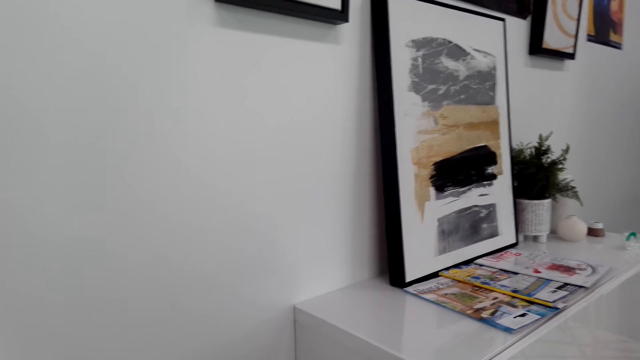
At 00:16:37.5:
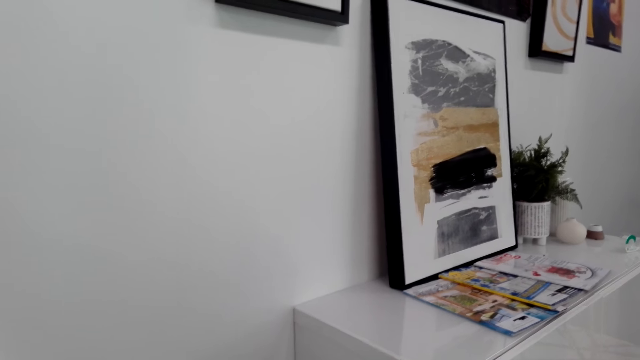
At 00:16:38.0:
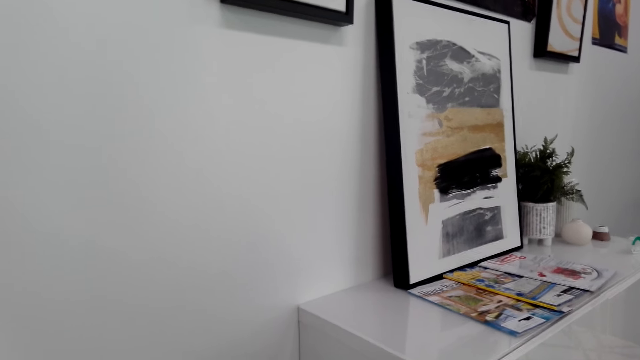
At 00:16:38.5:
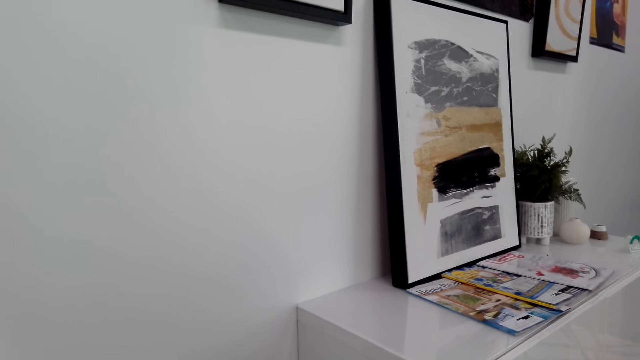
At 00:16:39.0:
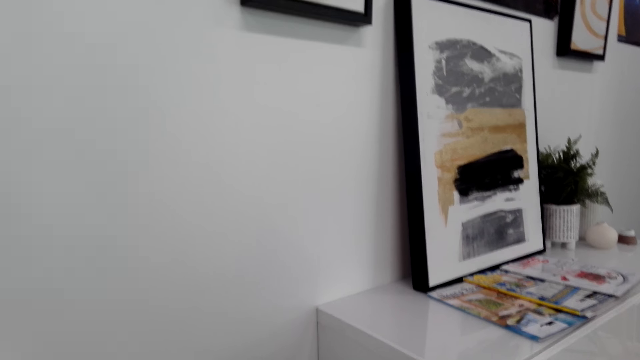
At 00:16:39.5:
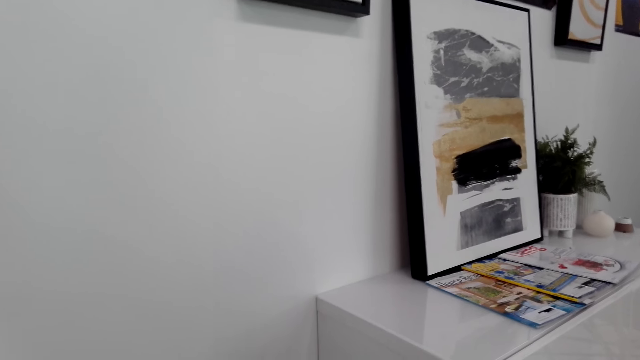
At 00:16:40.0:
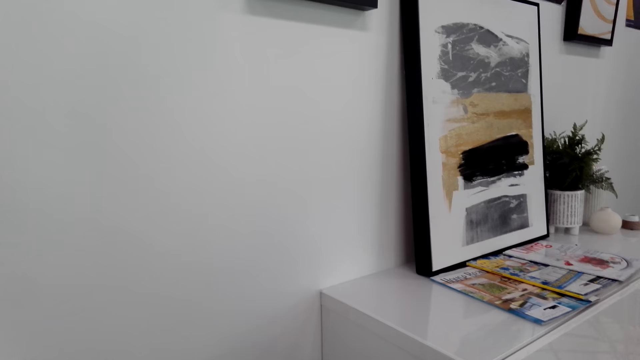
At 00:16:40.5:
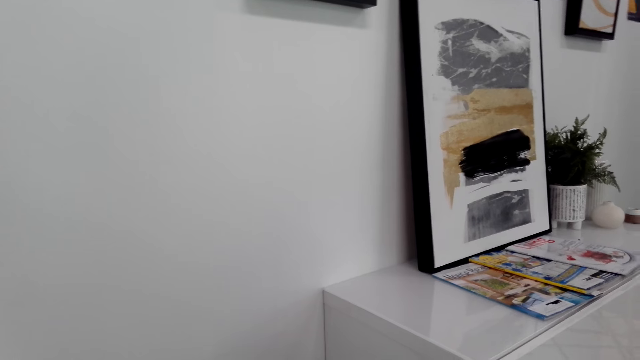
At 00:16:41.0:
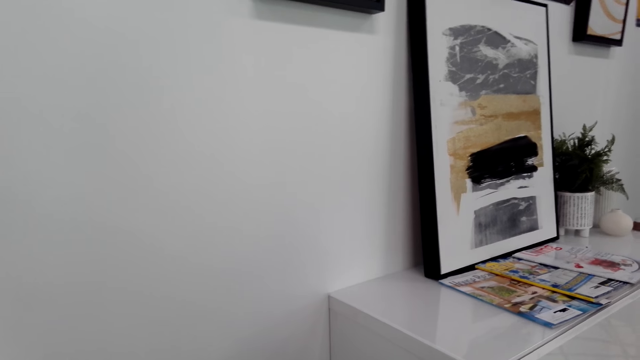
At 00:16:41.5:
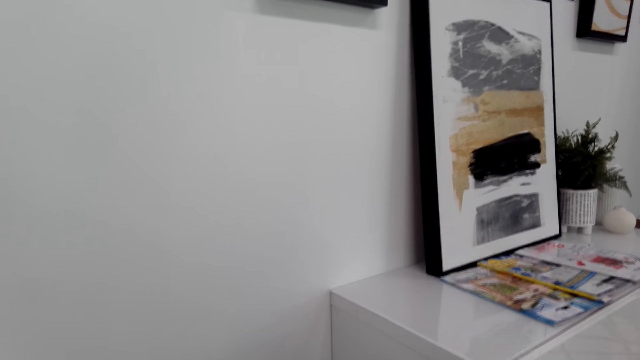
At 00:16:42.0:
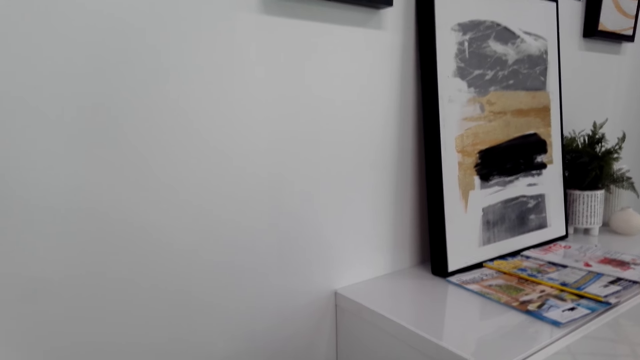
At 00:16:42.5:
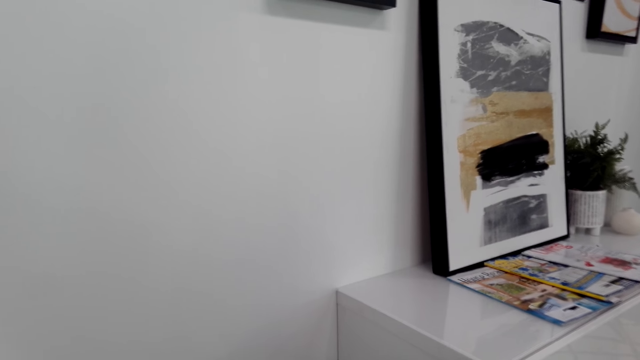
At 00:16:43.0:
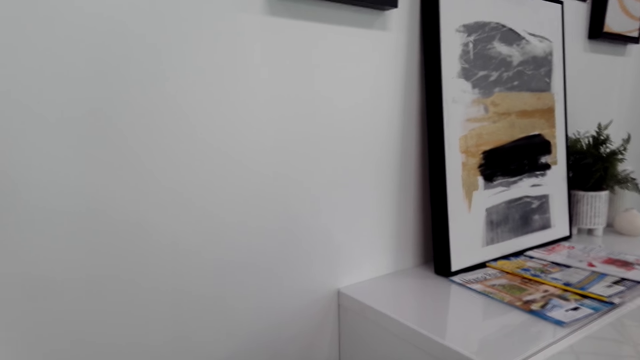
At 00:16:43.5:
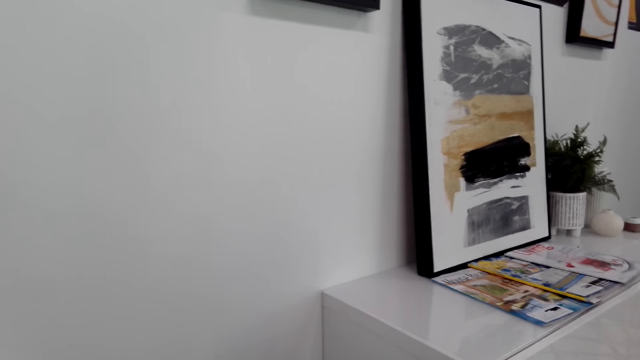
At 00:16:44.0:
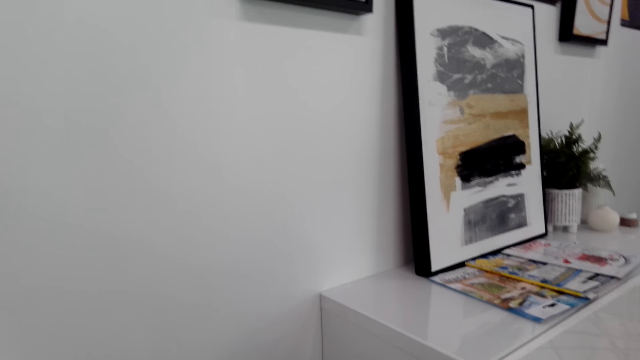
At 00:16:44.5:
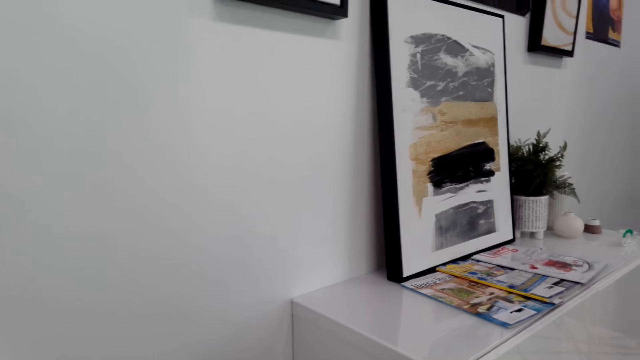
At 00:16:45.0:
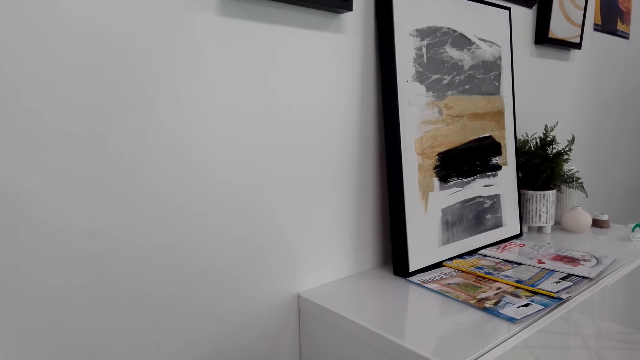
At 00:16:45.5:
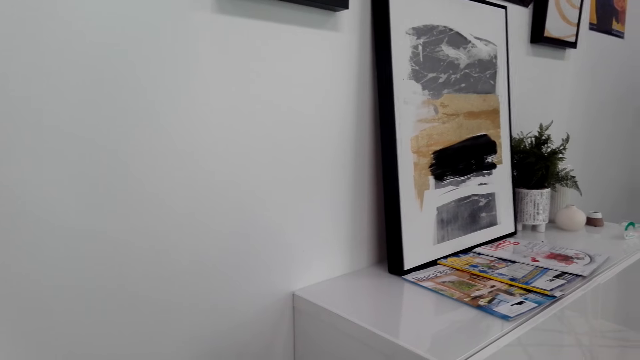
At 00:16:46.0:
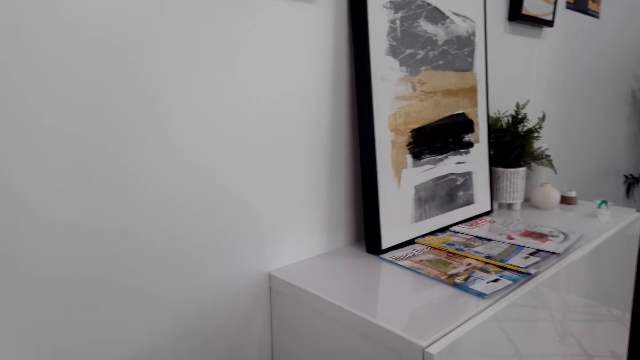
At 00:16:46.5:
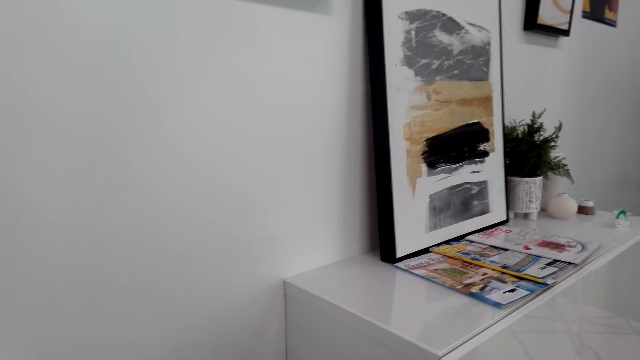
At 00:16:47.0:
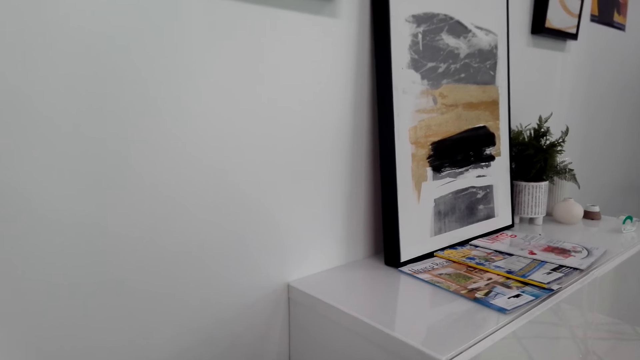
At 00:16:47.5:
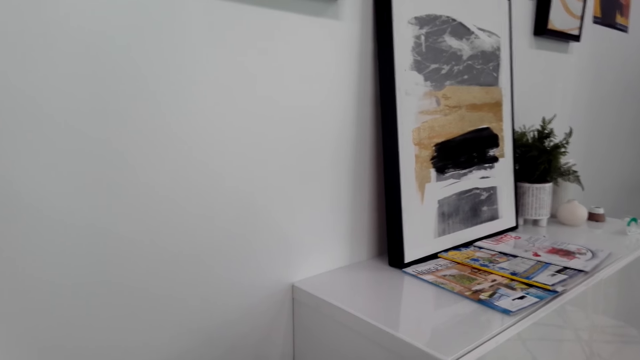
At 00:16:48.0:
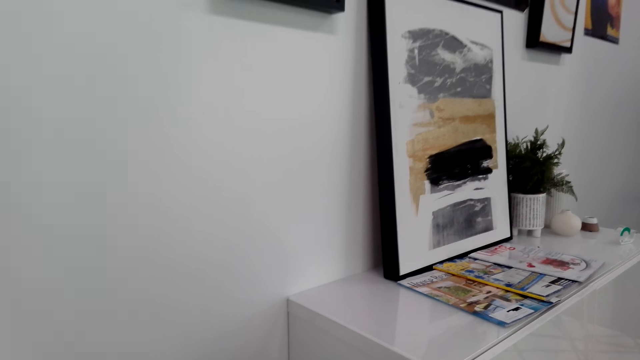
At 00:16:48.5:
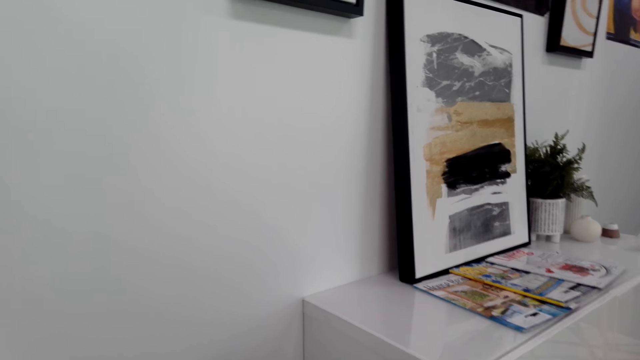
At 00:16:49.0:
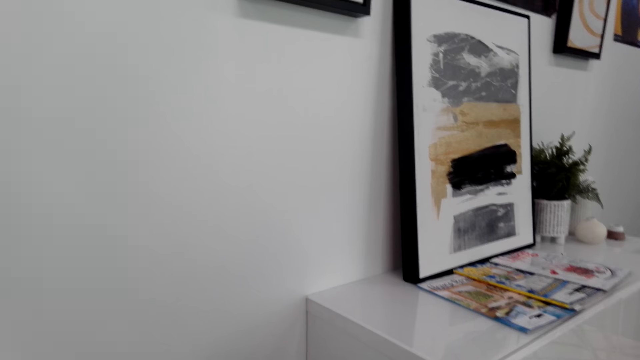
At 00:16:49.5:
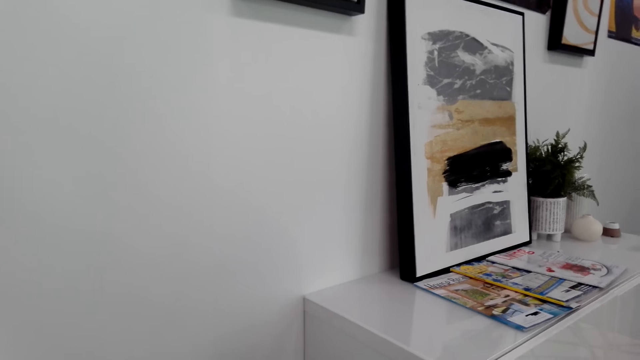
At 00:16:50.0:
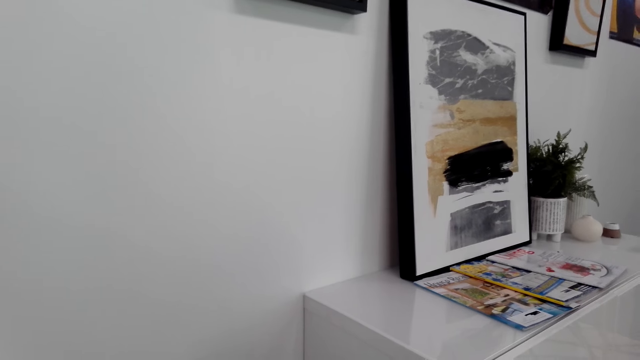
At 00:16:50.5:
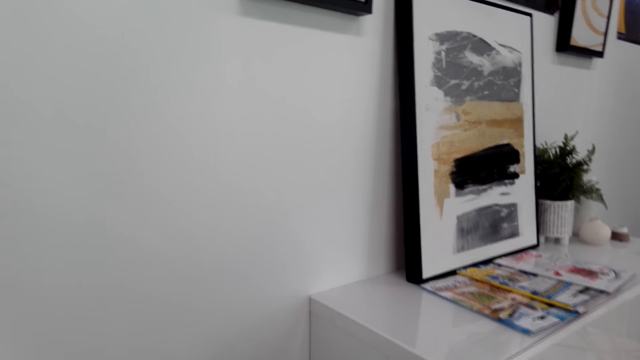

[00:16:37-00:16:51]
The camera wearer plays the drums. They stop beating the drum. They beat the drum with the drum stick.

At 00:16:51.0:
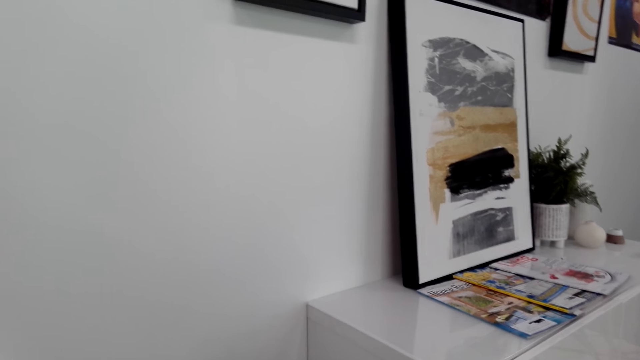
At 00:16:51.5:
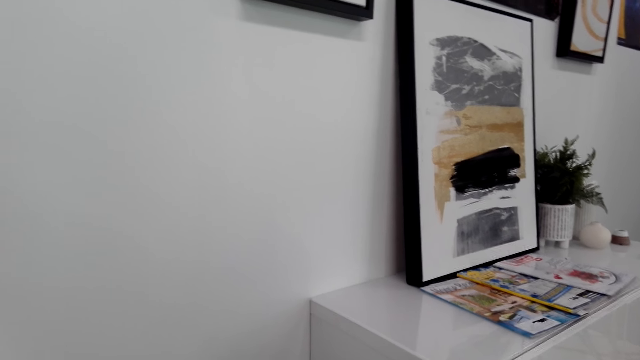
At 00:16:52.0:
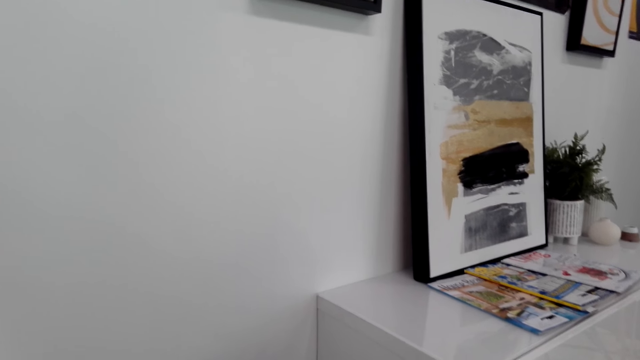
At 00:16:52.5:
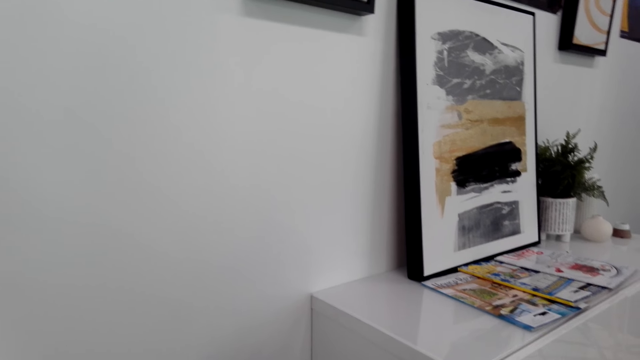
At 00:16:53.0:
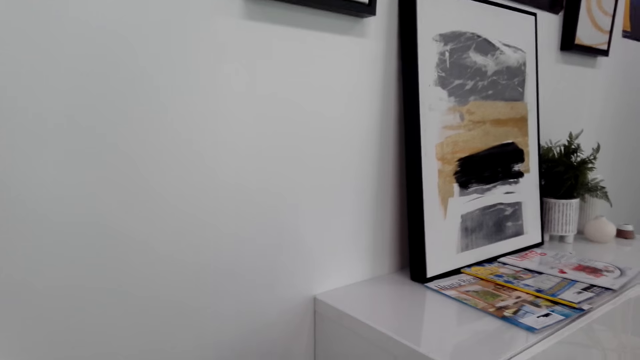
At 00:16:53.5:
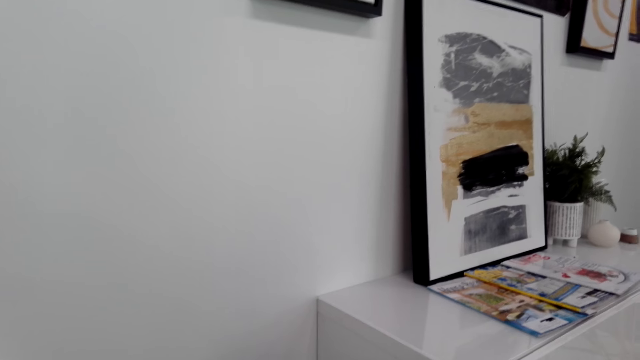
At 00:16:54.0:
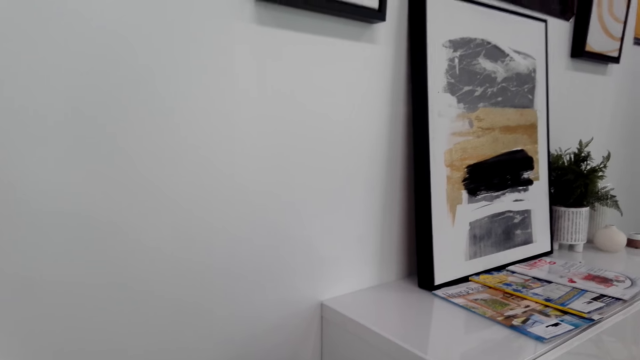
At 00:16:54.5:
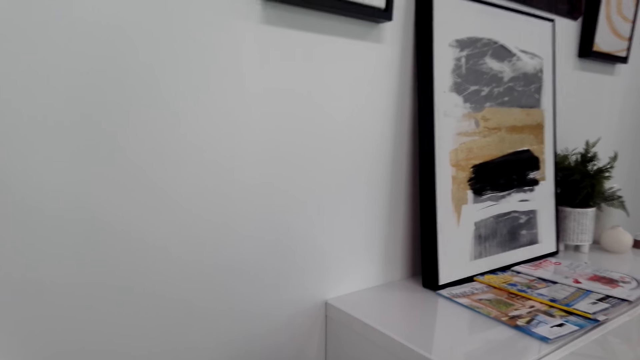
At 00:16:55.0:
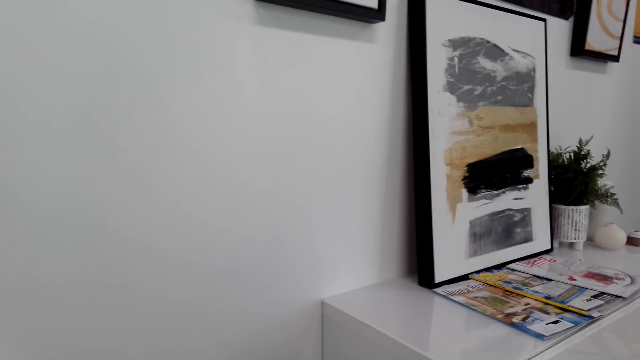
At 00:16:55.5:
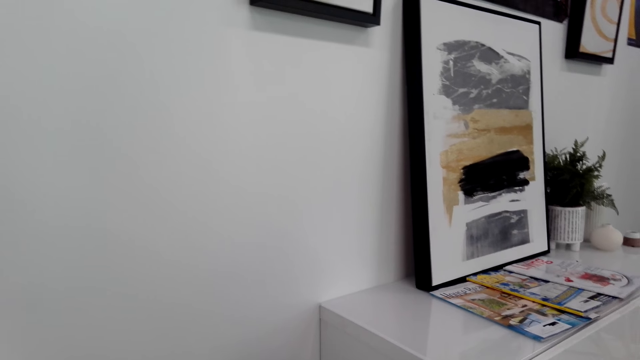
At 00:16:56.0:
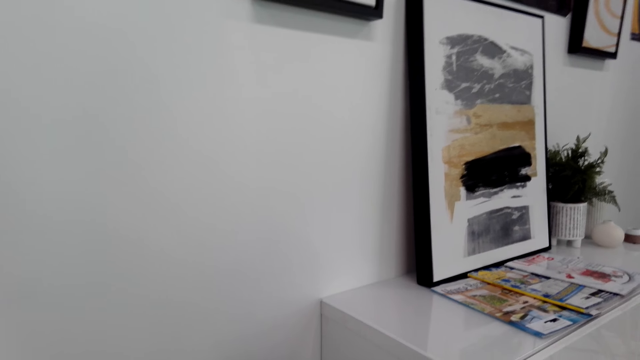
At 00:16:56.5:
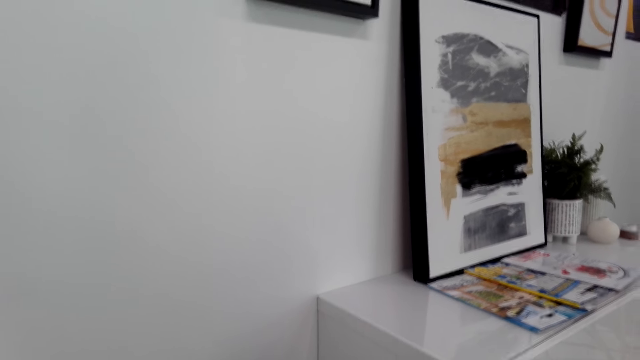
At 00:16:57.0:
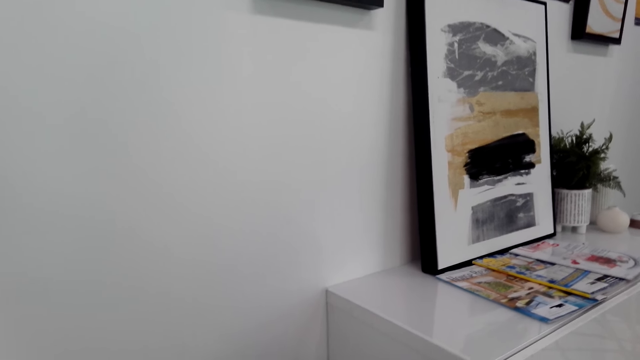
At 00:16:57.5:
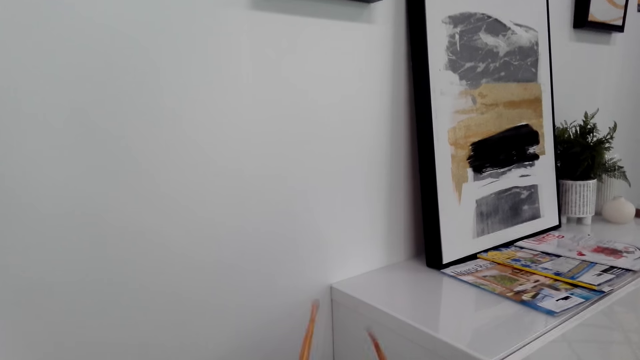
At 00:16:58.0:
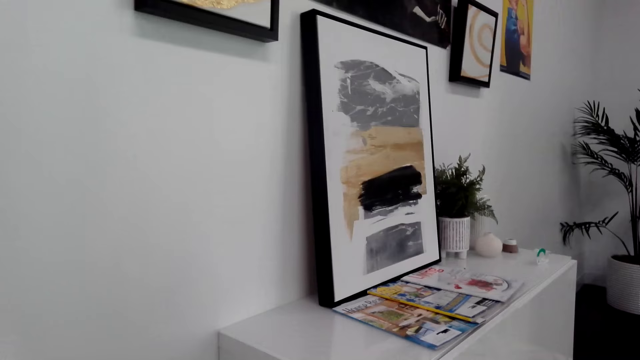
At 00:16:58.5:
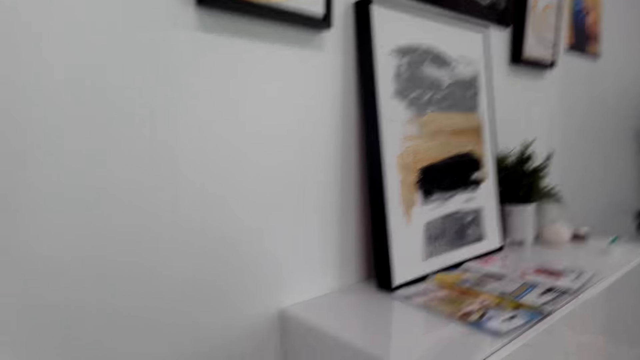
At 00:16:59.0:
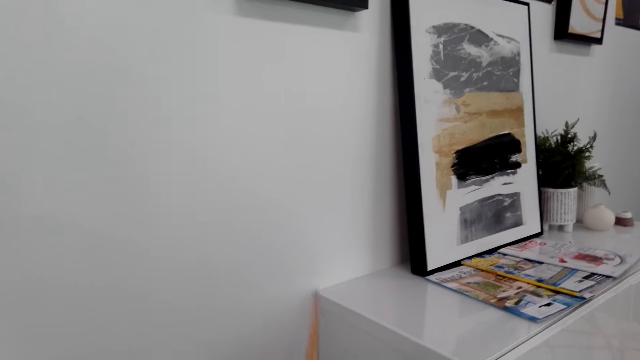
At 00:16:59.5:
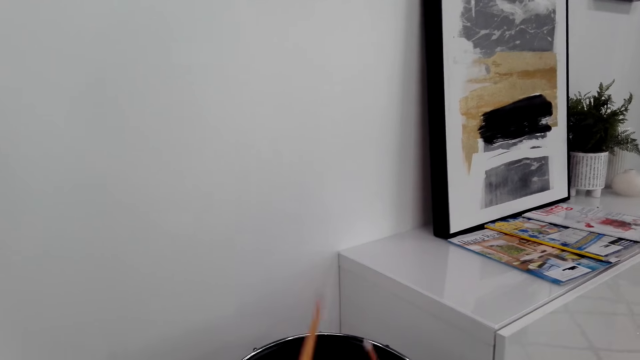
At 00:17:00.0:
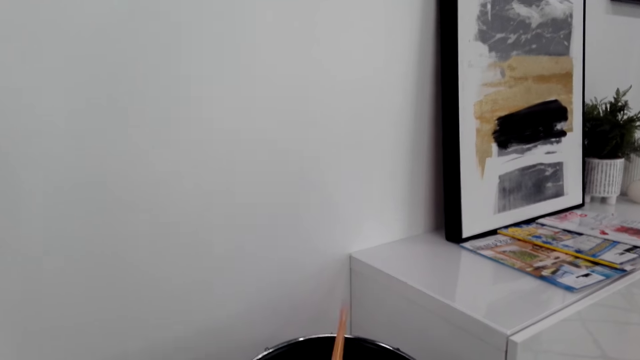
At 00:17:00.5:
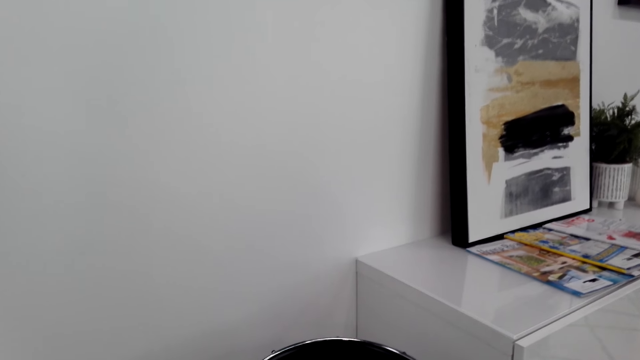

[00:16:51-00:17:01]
The camera wearer plays the drums.
